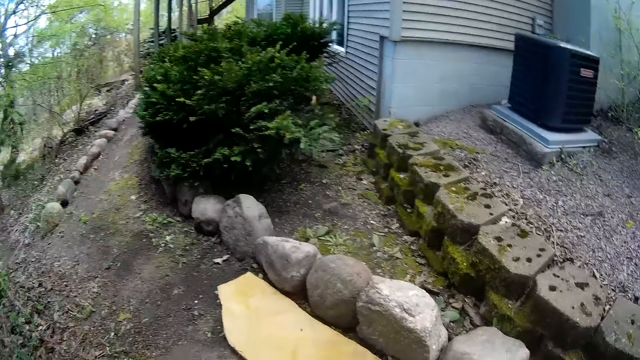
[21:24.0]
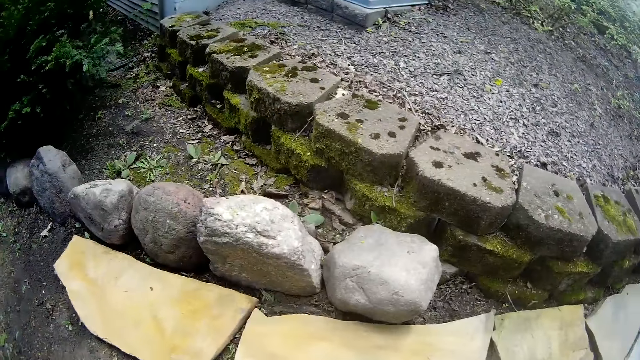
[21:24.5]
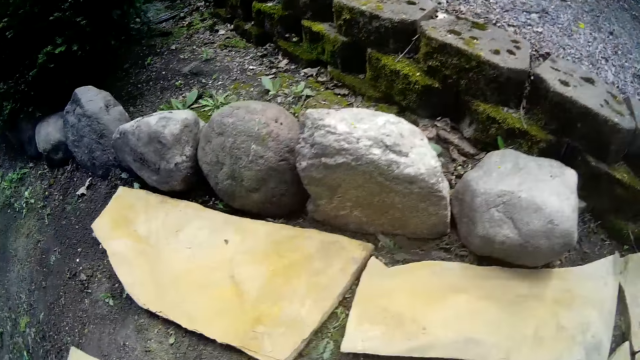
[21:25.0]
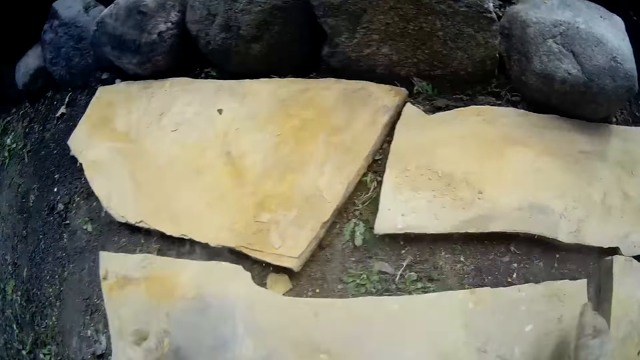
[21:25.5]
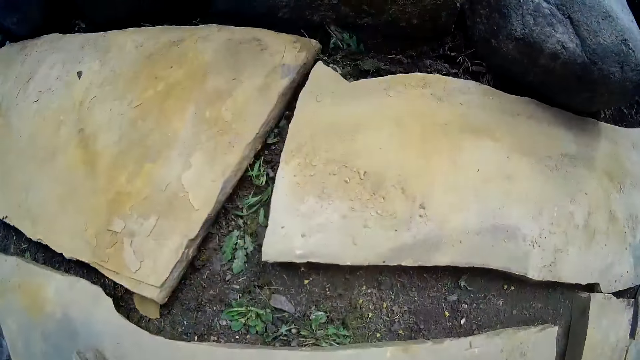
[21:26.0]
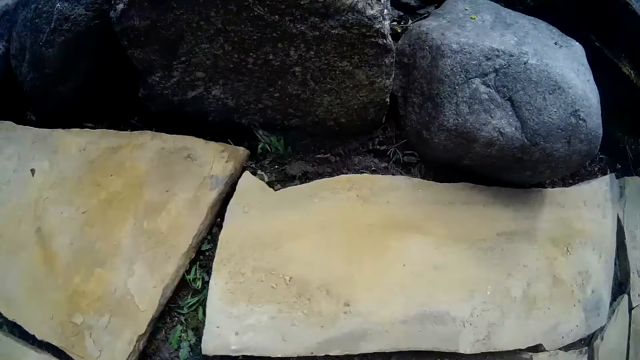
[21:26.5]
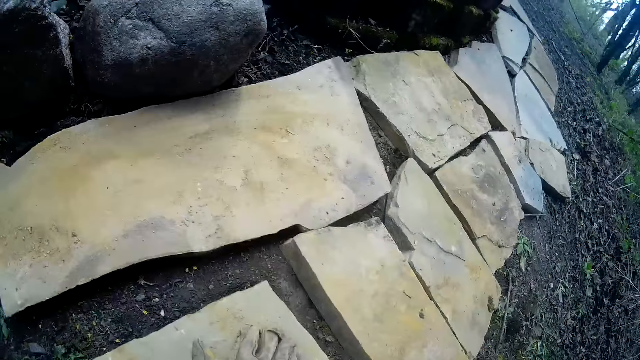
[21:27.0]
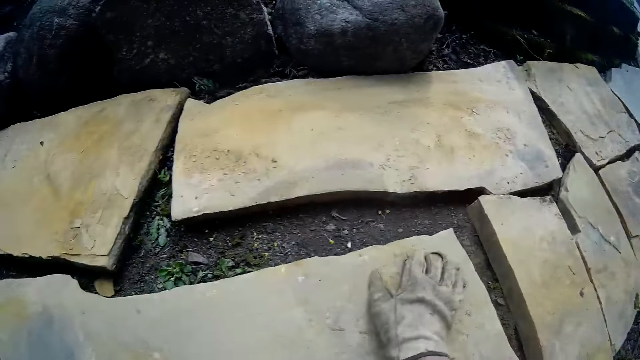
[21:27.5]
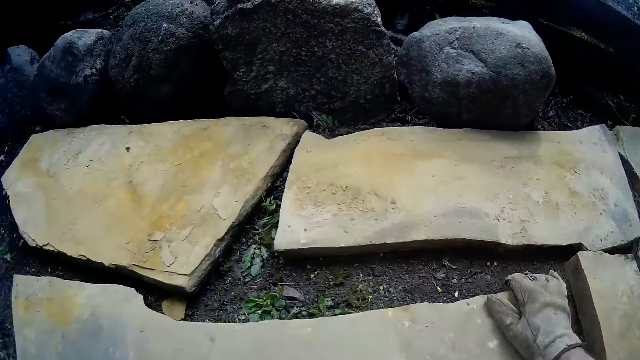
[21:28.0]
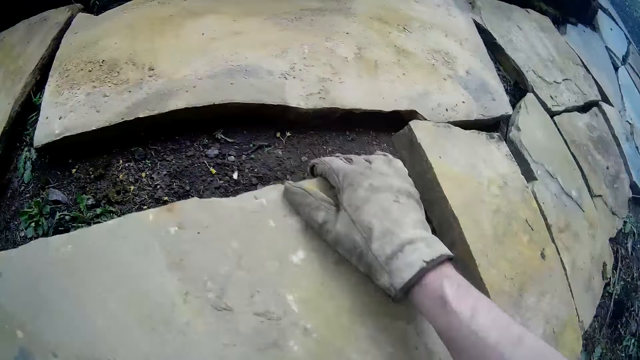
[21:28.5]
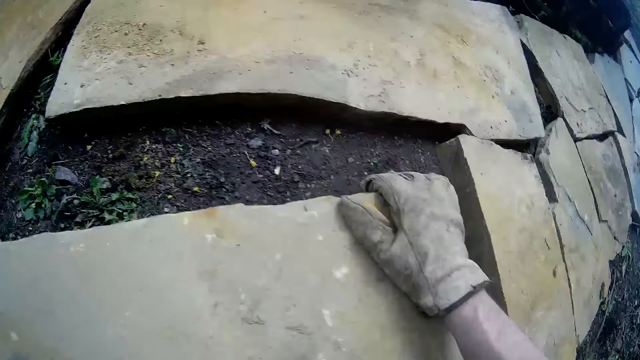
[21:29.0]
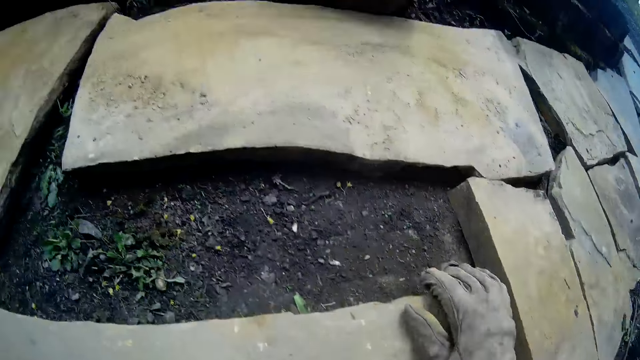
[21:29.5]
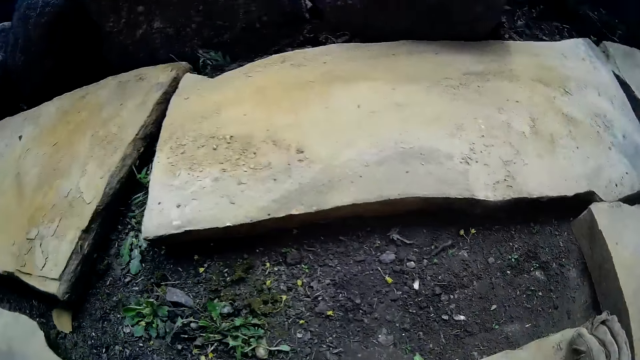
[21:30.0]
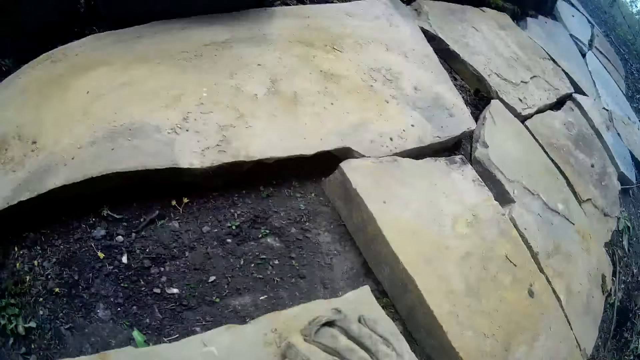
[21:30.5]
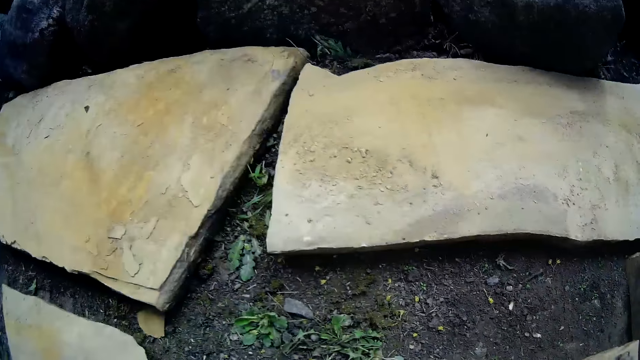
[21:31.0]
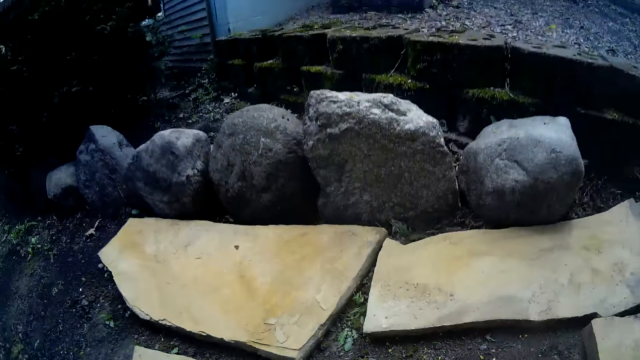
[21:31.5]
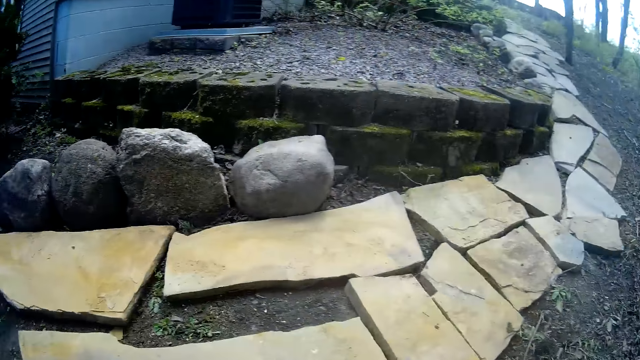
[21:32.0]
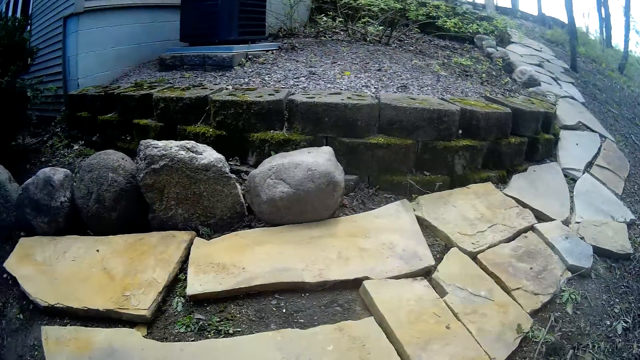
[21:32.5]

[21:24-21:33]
The camera wearer places the concrete stone on the ground with both gloved hands. They press the stone down and look at the stone. They hold the stone and move the right hand on the stone. They shift the concrete stone on the ground with both gloved hands. They look at the stone.

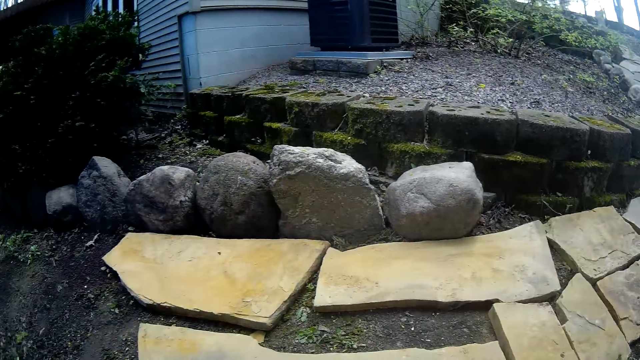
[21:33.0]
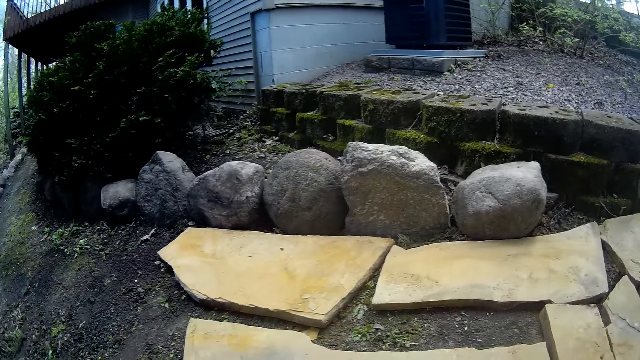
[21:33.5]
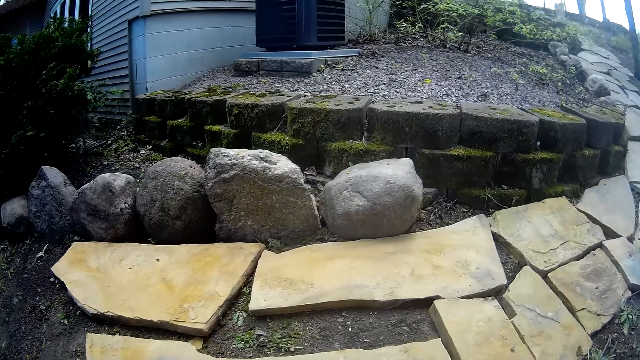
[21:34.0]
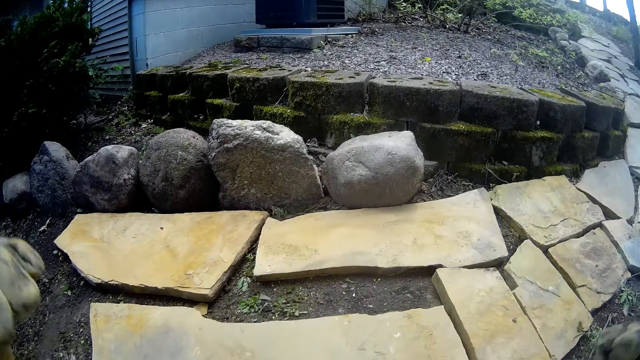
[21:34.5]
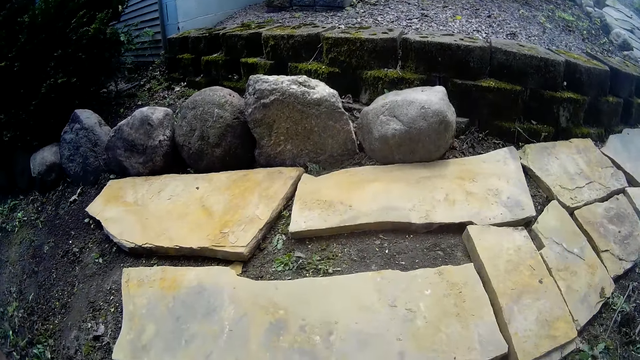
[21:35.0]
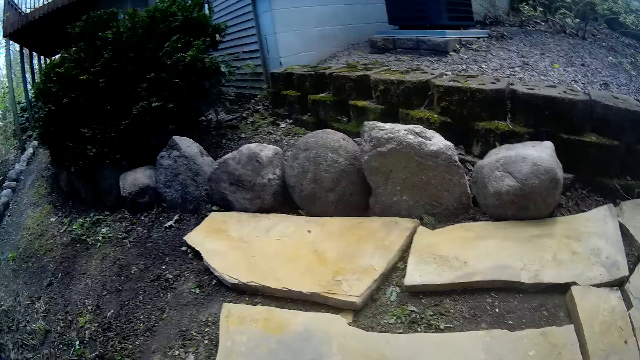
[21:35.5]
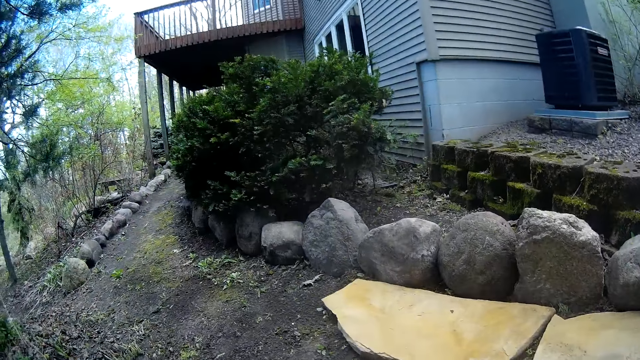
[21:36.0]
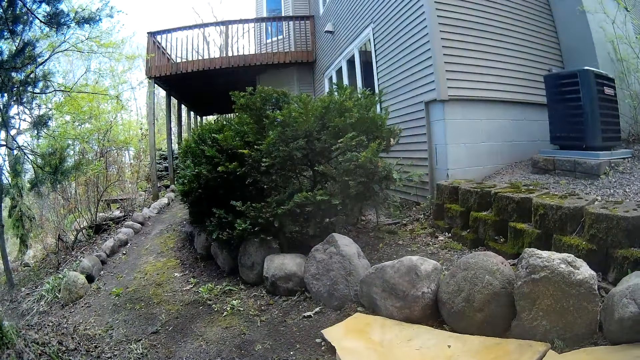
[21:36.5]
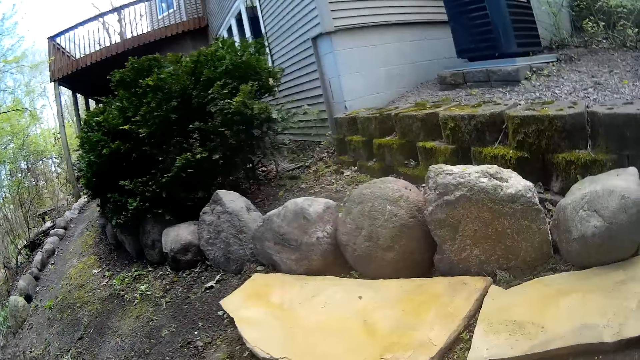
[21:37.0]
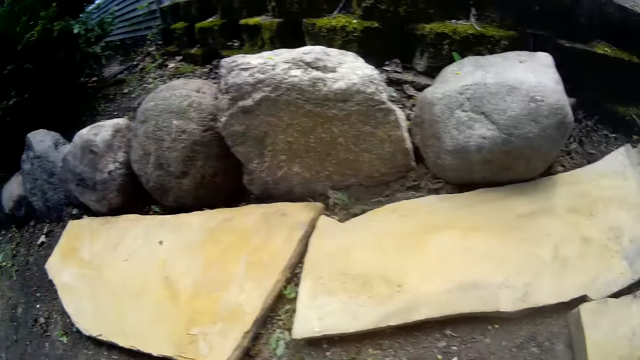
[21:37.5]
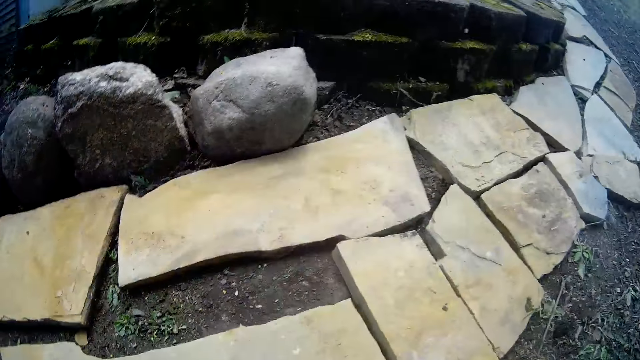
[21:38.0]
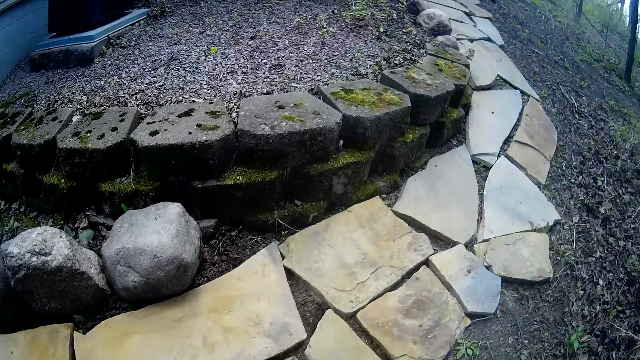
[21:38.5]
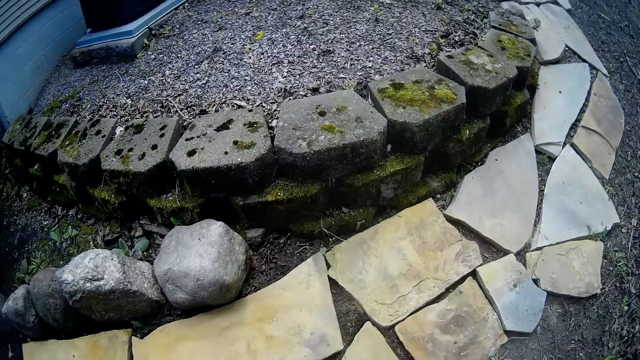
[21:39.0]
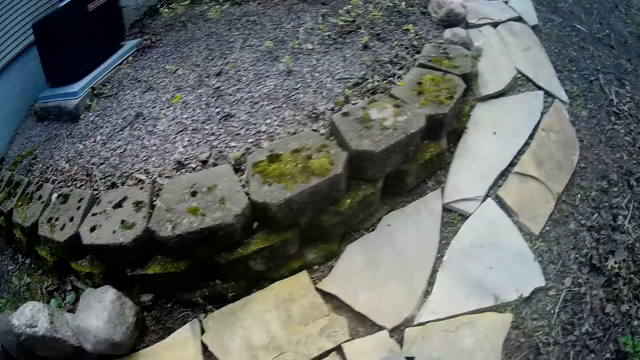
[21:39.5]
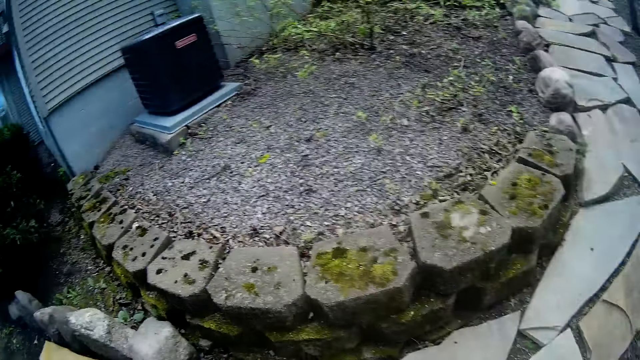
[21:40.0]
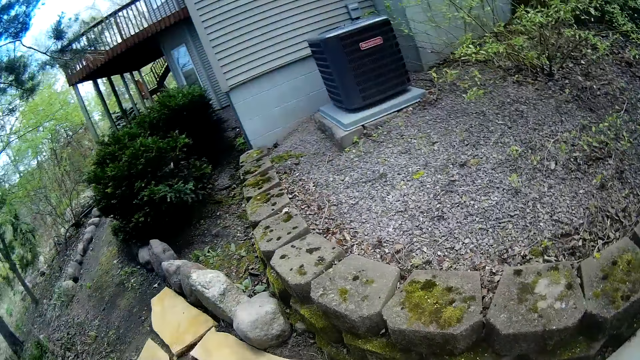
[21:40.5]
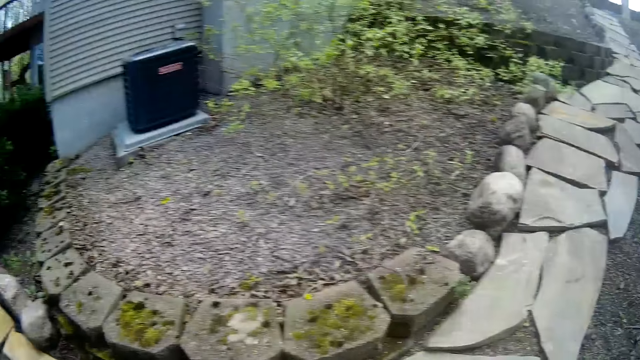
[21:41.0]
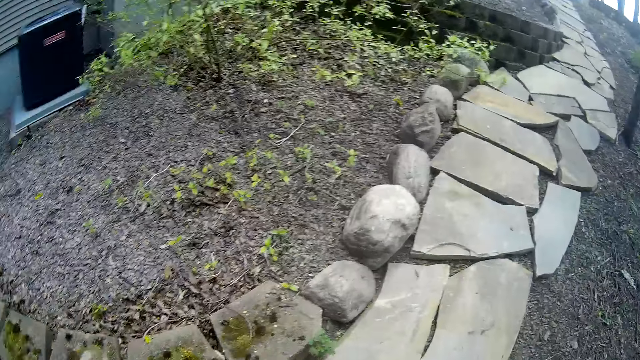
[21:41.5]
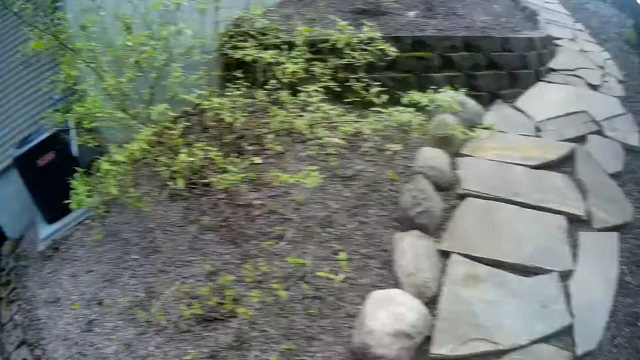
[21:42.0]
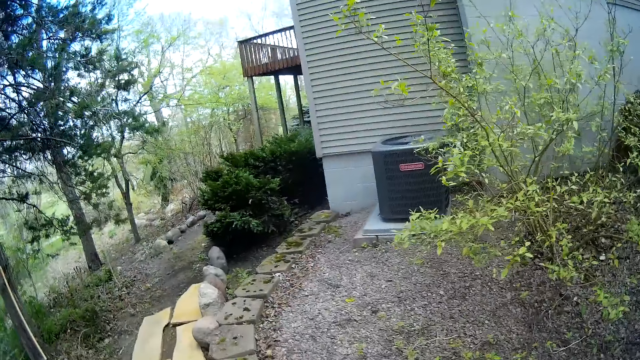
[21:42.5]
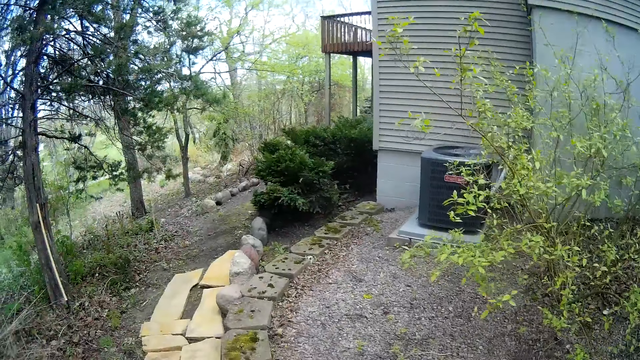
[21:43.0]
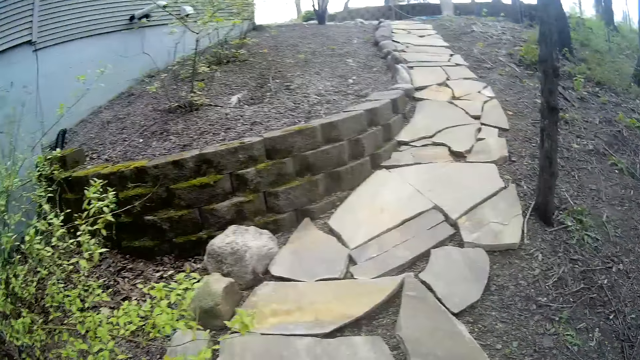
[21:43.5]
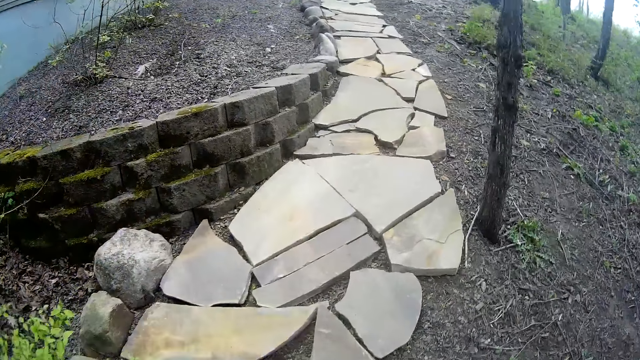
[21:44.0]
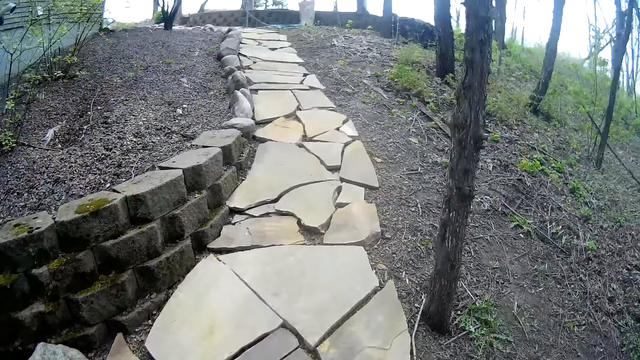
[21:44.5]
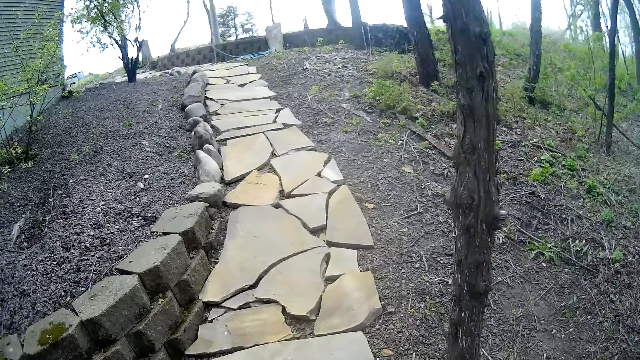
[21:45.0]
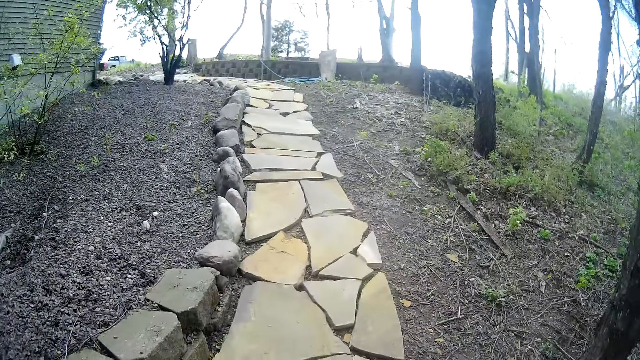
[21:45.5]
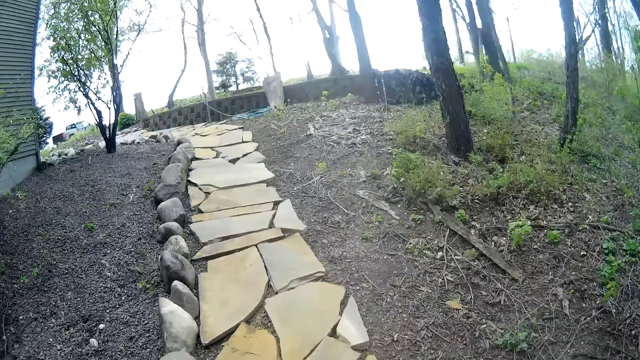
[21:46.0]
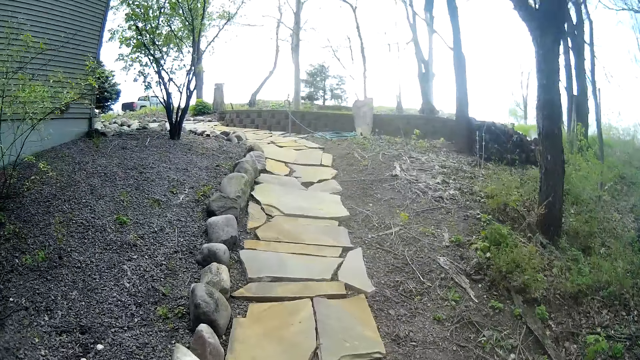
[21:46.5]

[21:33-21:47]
The camera wearer lifts the left hand. They look around. They drop the left hand and walk around. They walk towards the pallet.
